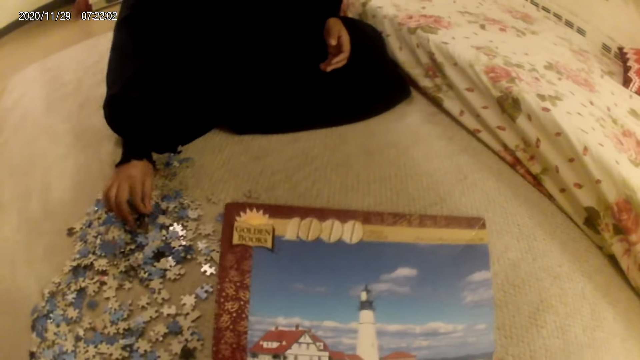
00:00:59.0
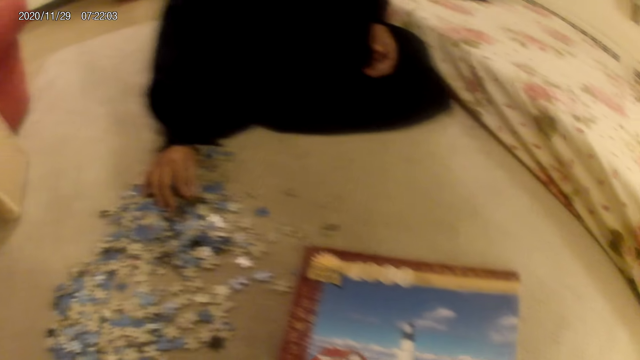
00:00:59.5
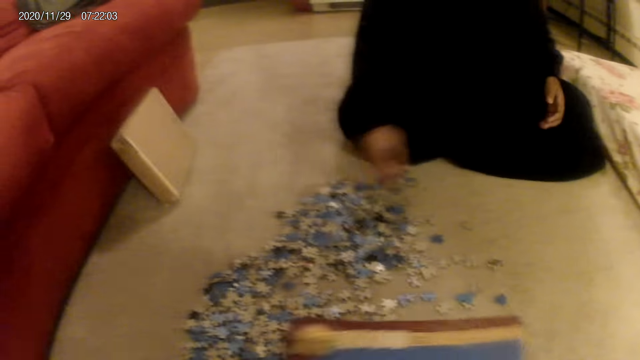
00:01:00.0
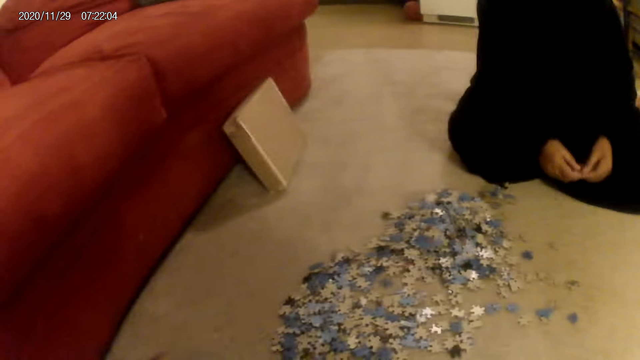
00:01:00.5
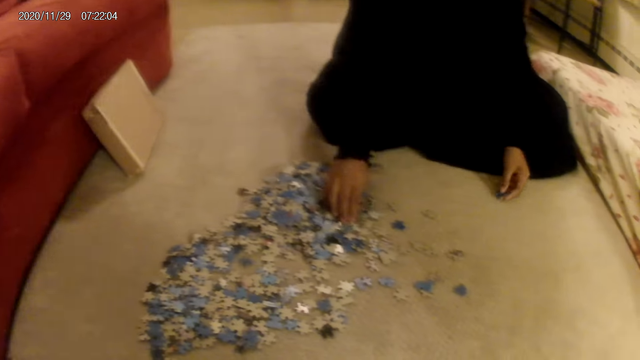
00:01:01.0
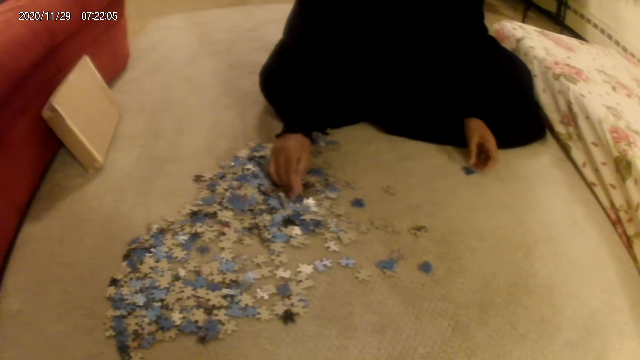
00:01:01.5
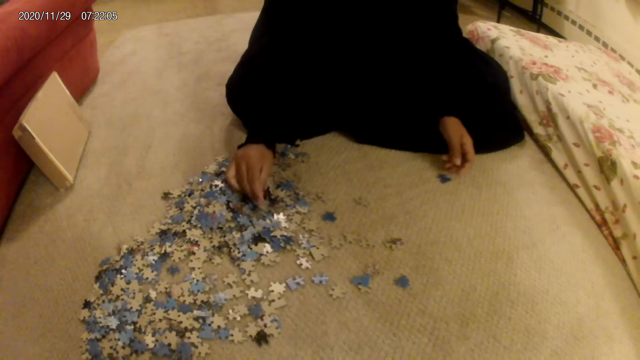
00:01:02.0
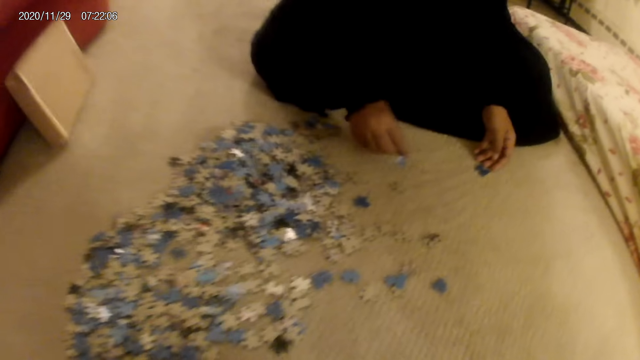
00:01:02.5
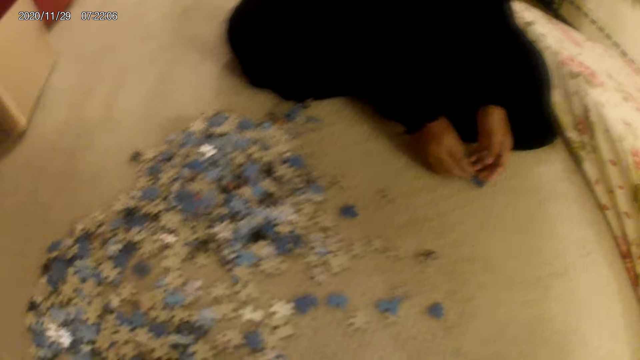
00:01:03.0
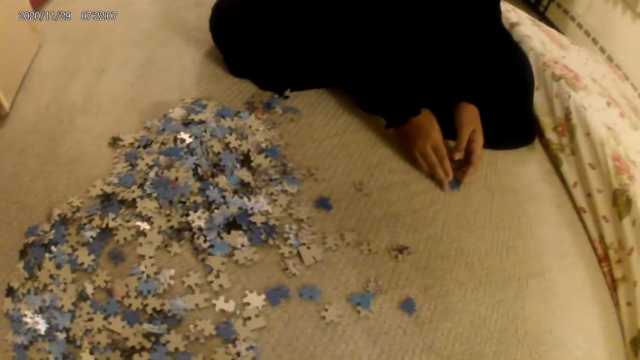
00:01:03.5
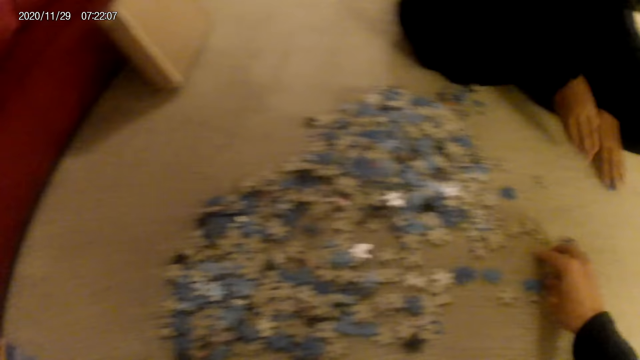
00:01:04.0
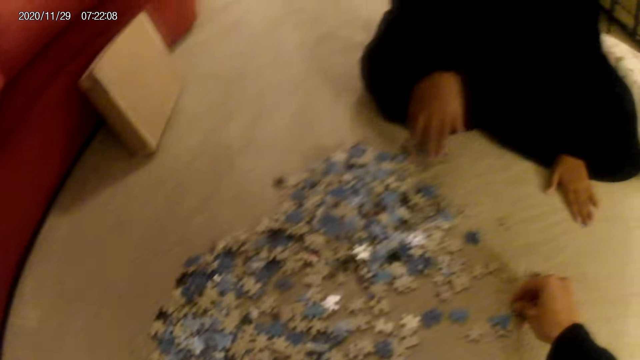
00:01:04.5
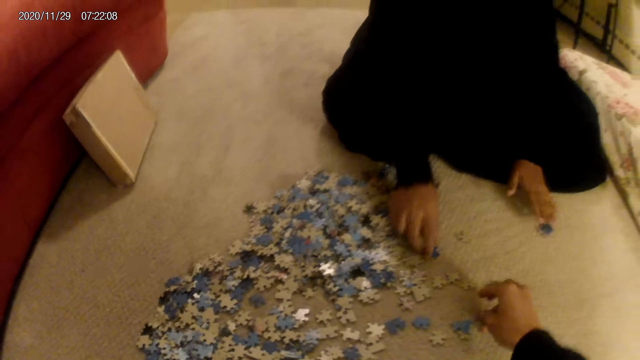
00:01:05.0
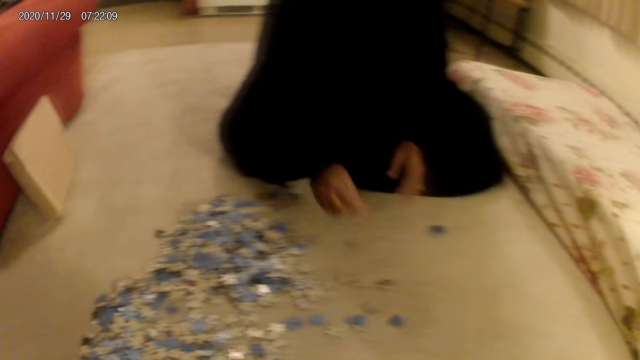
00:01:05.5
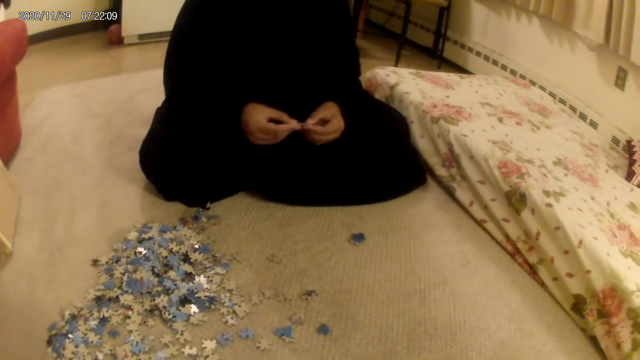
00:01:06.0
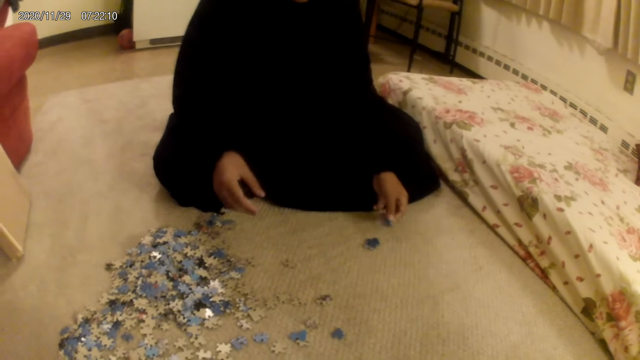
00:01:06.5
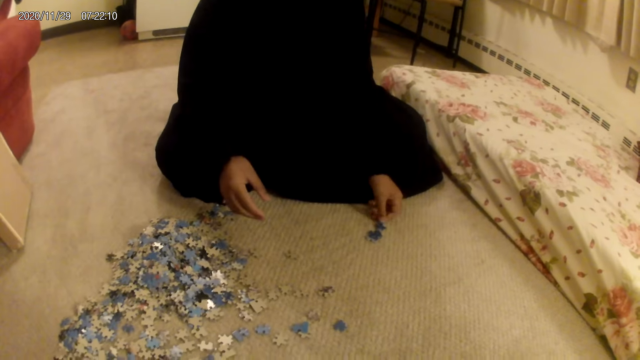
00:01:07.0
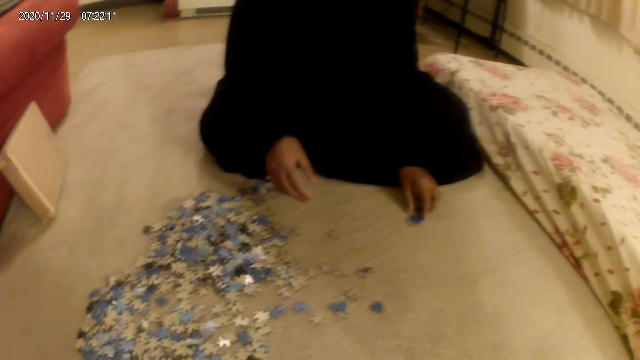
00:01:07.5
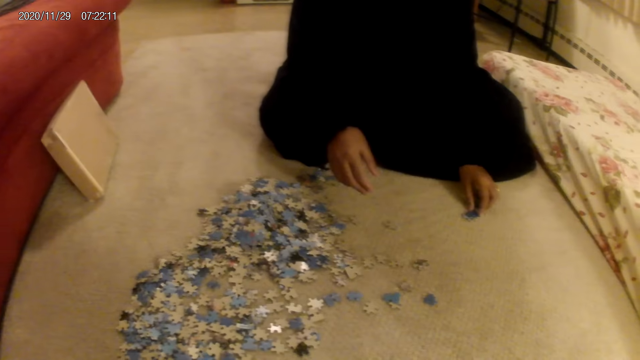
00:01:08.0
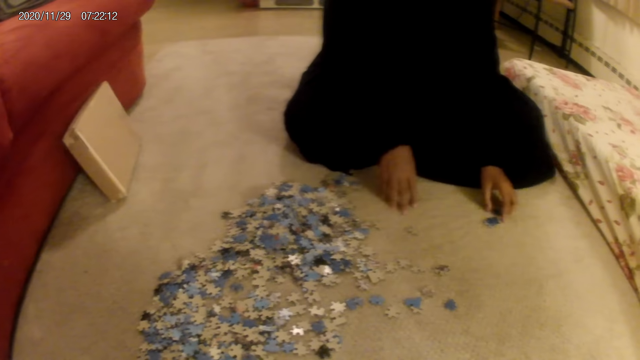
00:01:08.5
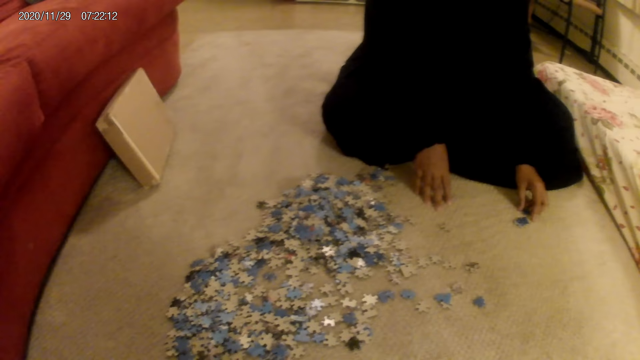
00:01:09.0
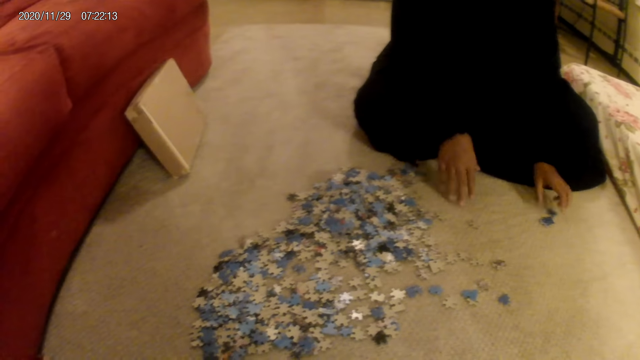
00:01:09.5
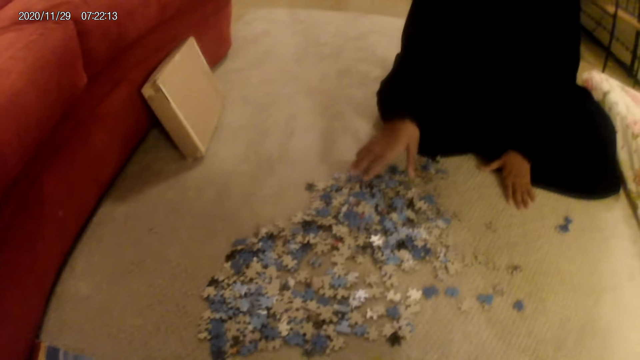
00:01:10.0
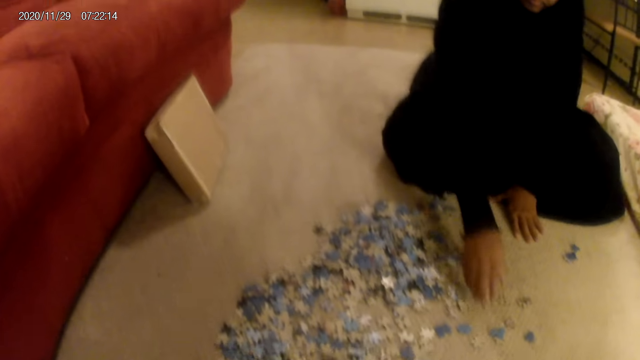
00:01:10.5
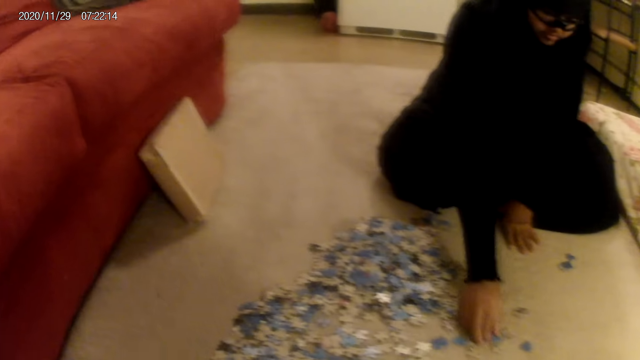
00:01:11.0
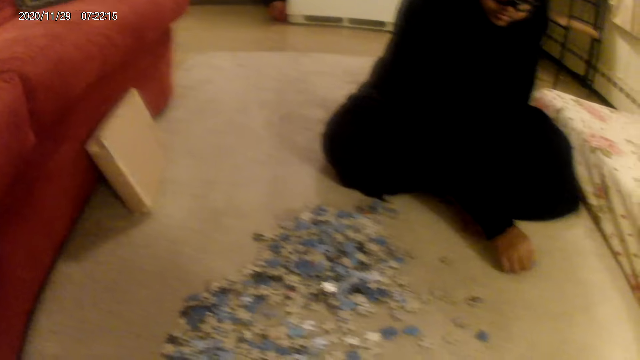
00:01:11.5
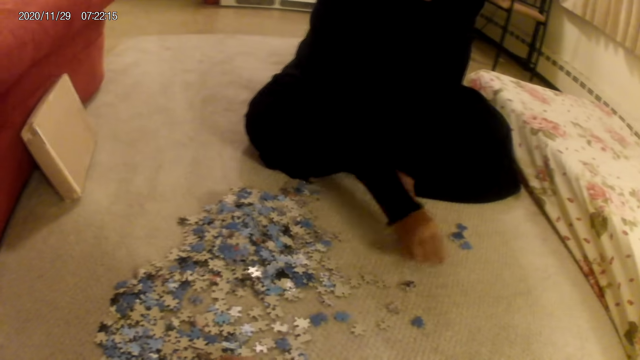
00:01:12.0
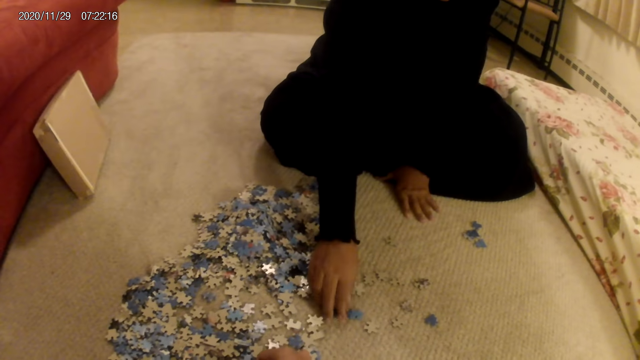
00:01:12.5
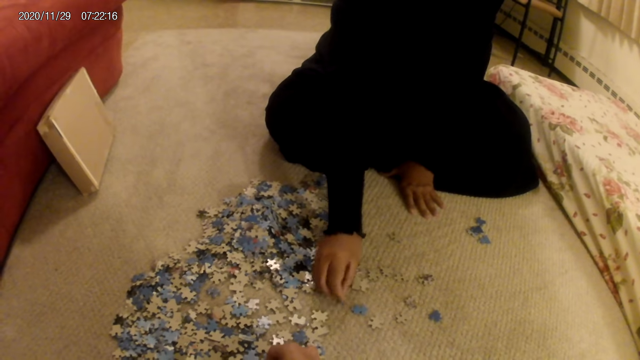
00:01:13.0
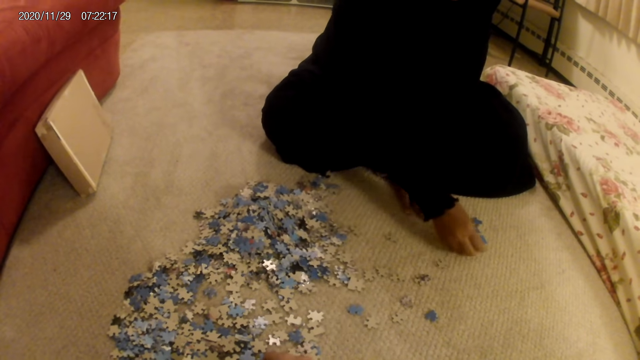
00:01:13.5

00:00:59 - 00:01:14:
A woman sorts the cards or jigsaw puzzle pieces on the floor. The camera wearer looks at the jigsaw box. They hold the box with both hands. The woman picks up the cards from the floor, moves the card on the floor, and puts down the jigsaw puzzle pieces. The camera wearer picks up the card from the floor. The woman picks up the jigsaw puzzle pieces from the floor and places the card on the floor. The woman does something. The woman picks up the card on the floor and moves the jigsaw puzzle pieces.

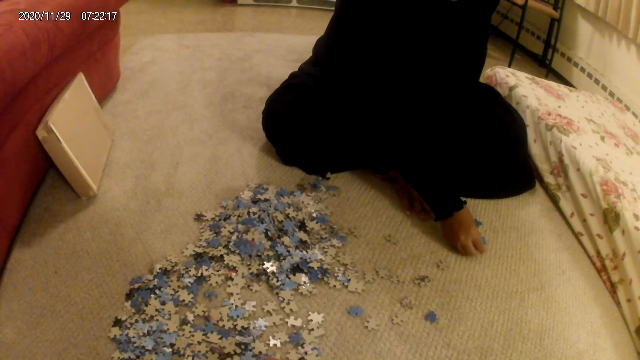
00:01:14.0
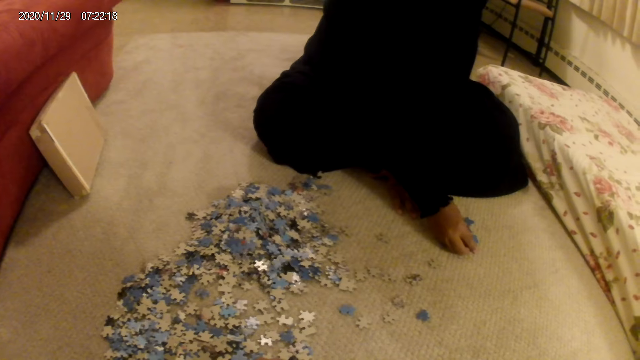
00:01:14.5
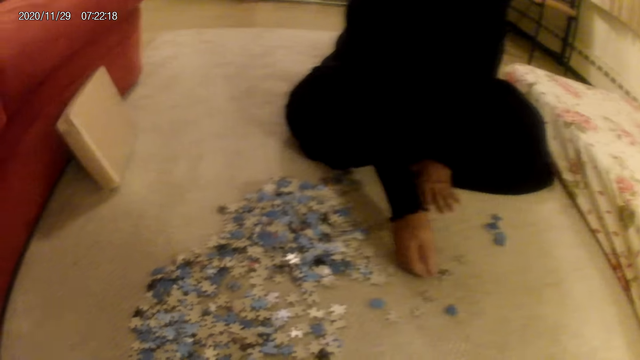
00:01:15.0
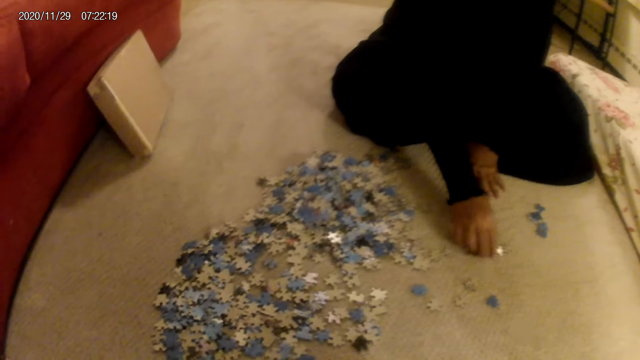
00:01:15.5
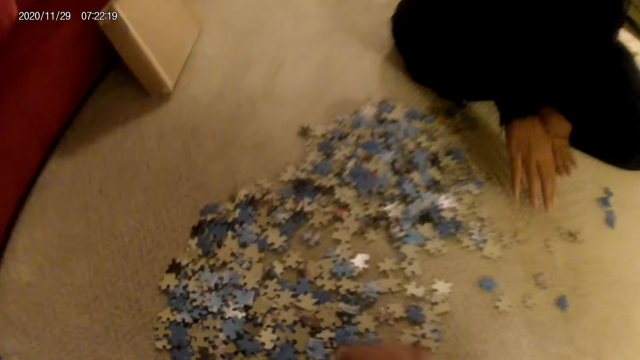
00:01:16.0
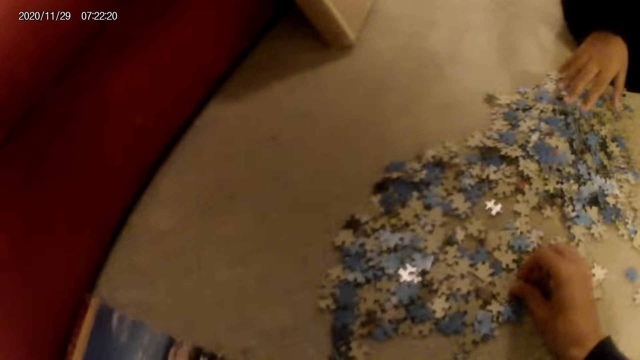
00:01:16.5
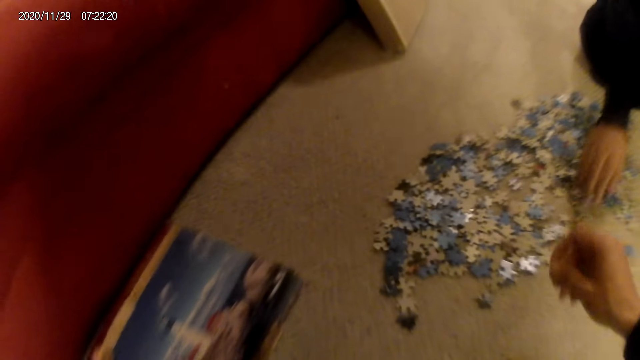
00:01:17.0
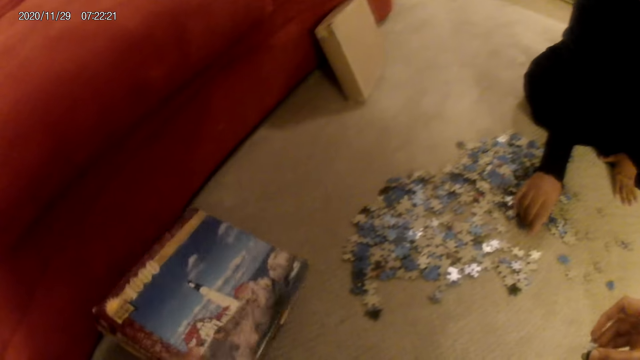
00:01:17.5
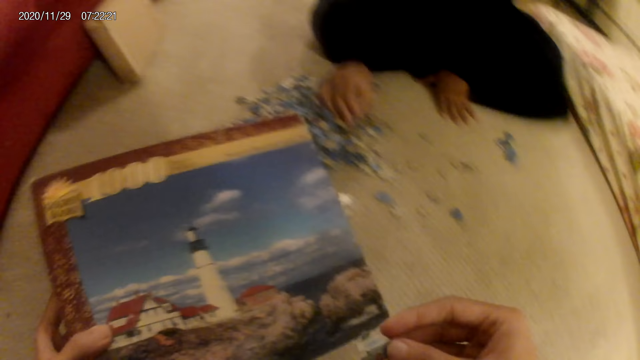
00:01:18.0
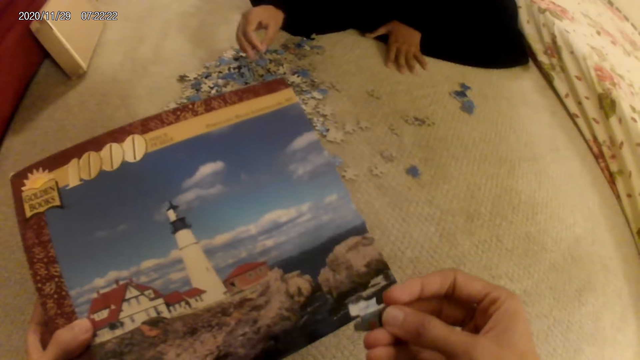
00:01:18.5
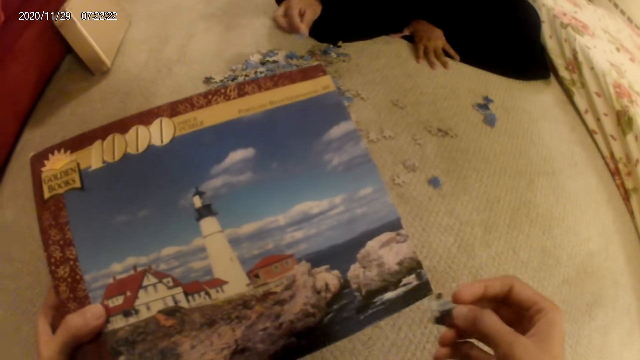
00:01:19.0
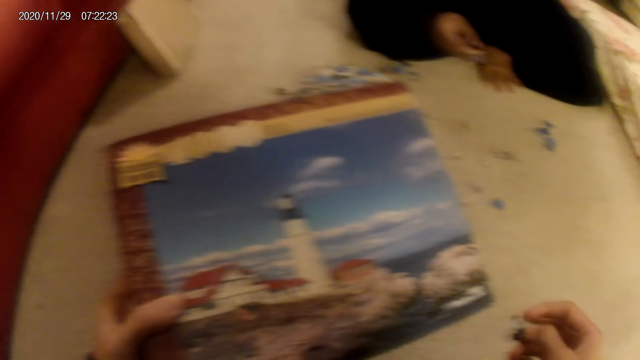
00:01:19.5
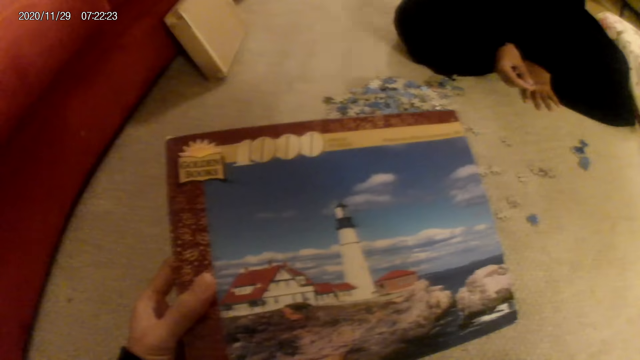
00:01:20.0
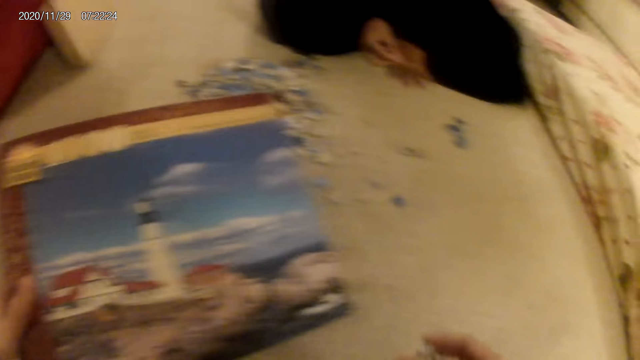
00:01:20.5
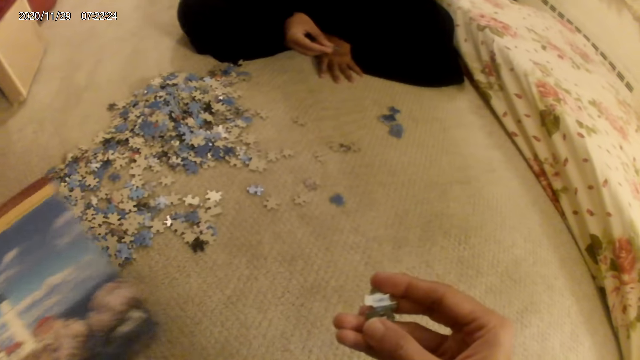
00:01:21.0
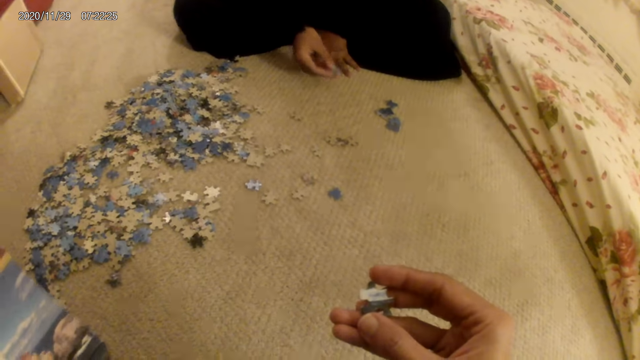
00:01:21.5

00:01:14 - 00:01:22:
The camera wearer picks up a card from the floor. They pick up the box from the floor. A woman does something. The camera wearer holds the card in the hand.
